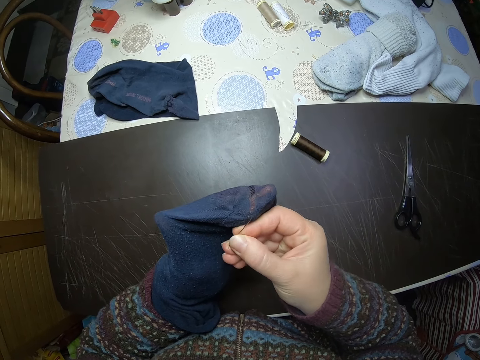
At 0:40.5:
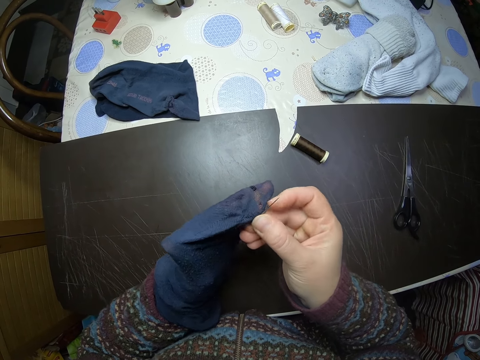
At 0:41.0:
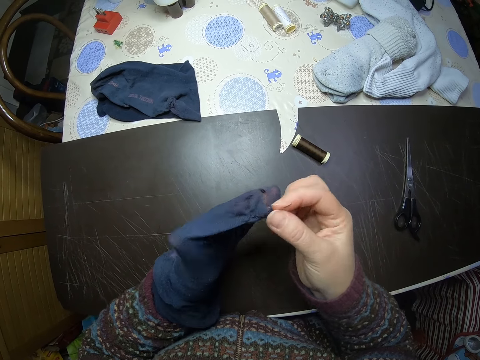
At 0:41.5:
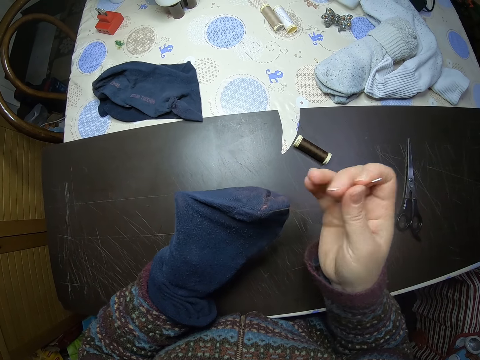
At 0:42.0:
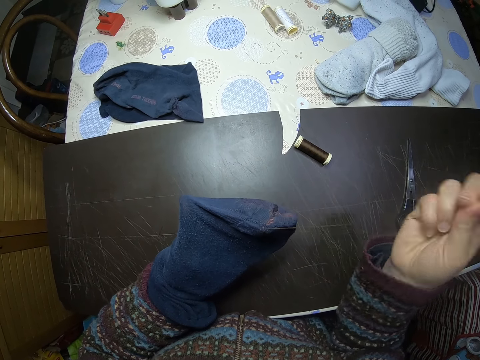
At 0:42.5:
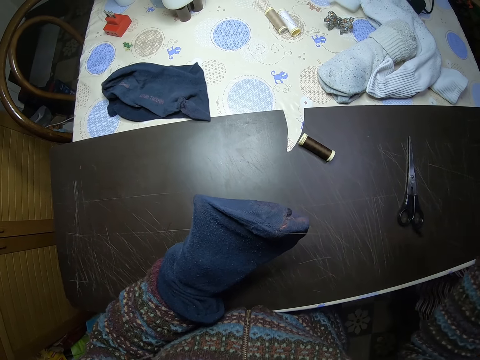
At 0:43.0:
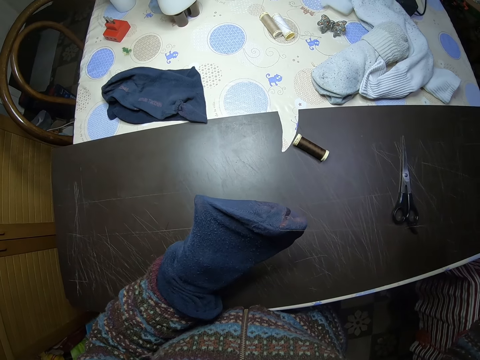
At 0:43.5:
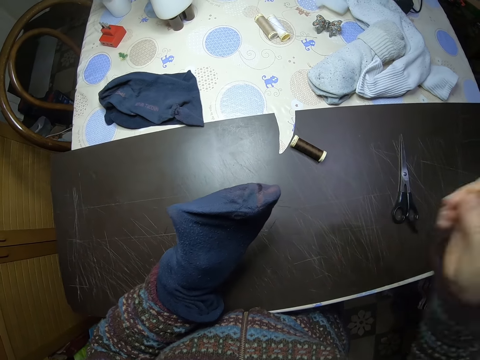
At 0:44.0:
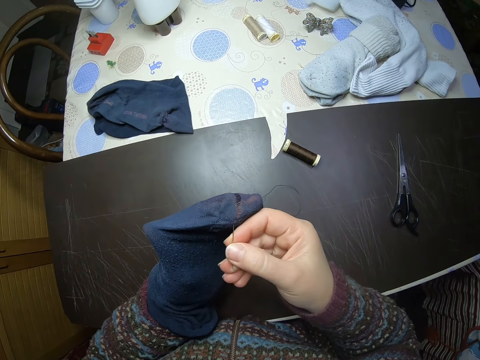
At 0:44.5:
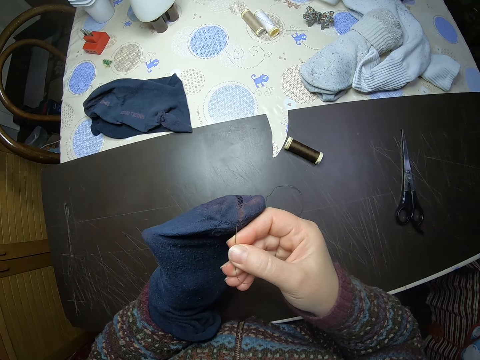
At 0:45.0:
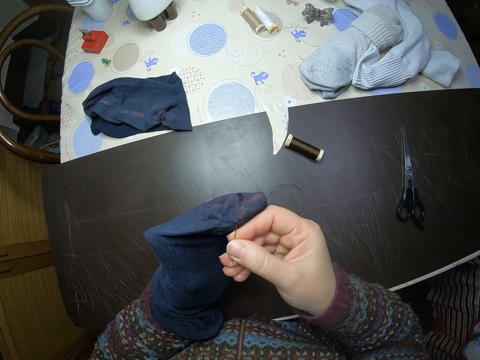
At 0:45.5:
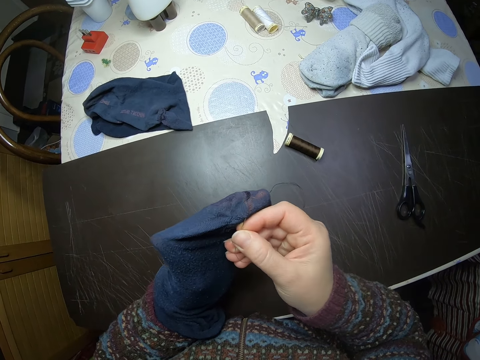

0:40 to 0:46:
The camera wearer sews the sock with the needle and thread.

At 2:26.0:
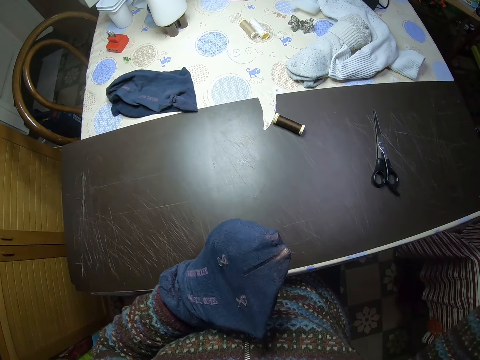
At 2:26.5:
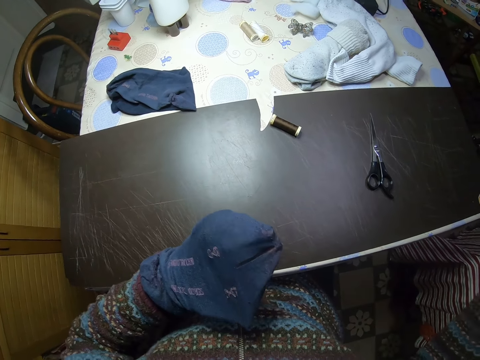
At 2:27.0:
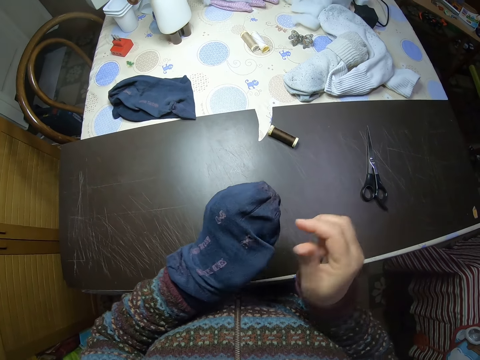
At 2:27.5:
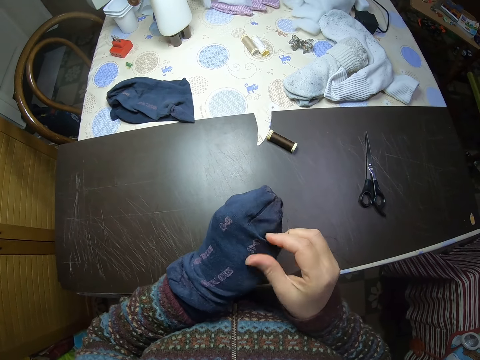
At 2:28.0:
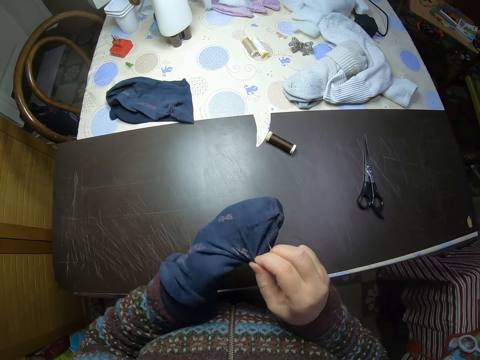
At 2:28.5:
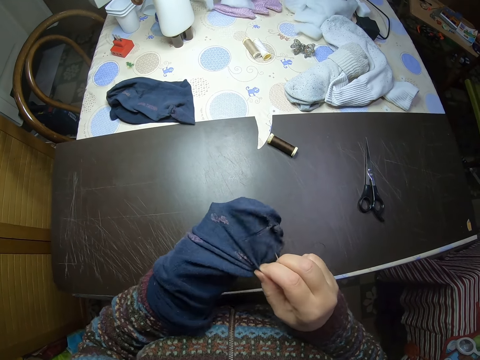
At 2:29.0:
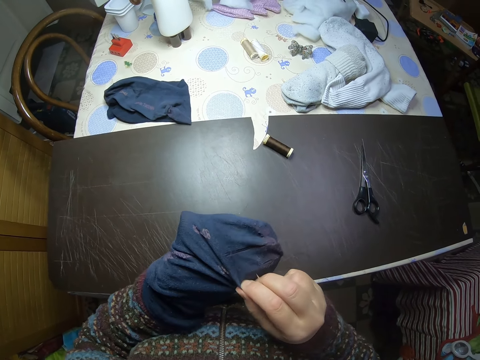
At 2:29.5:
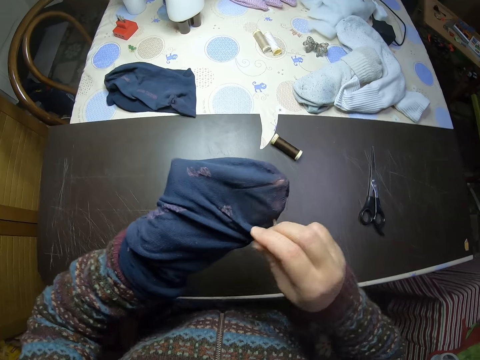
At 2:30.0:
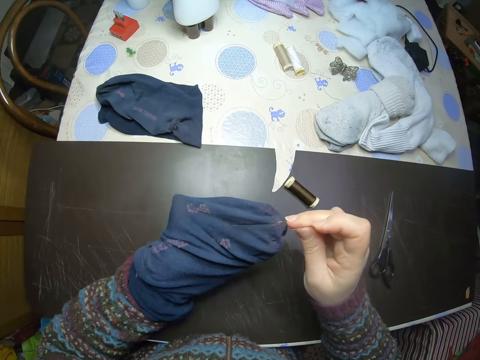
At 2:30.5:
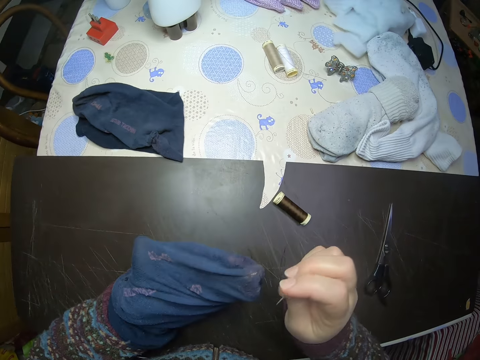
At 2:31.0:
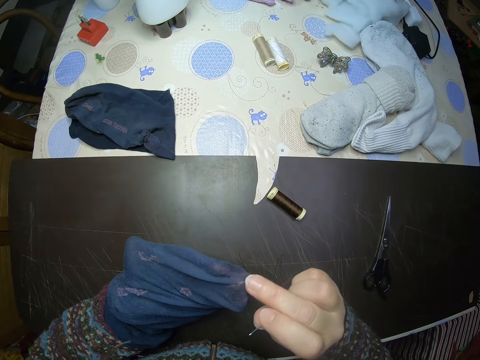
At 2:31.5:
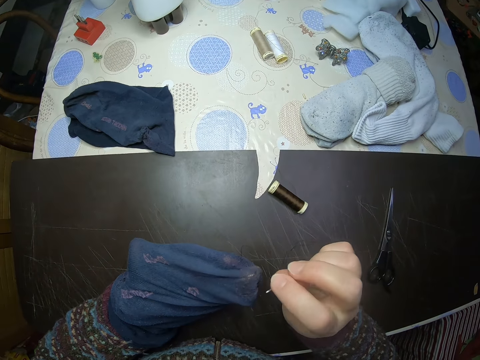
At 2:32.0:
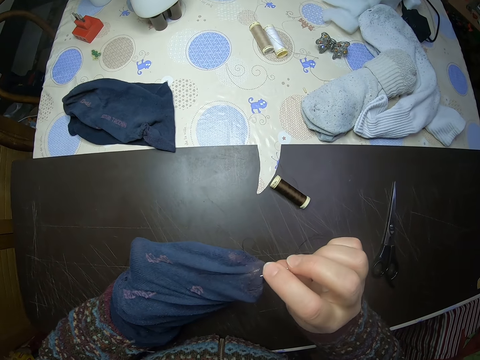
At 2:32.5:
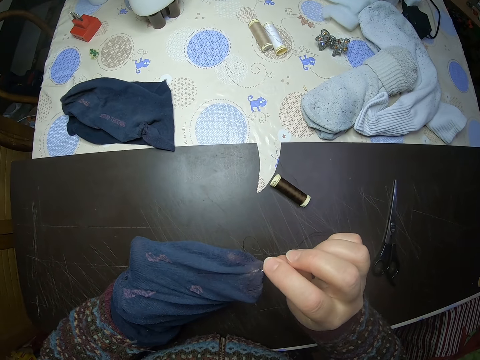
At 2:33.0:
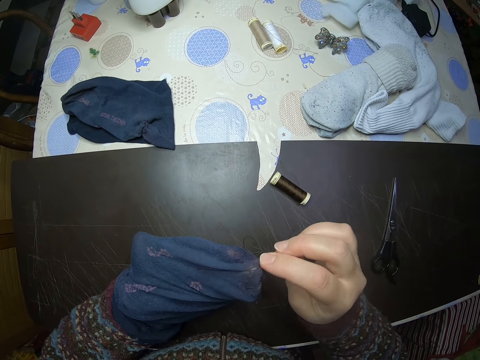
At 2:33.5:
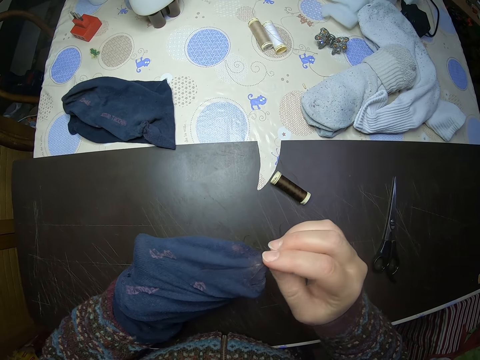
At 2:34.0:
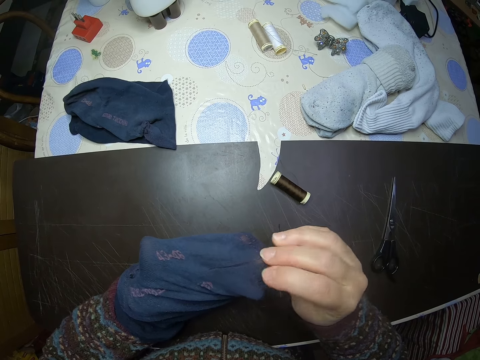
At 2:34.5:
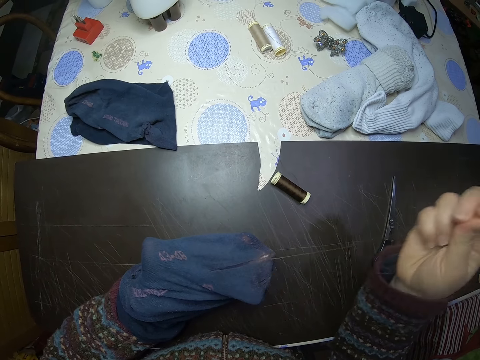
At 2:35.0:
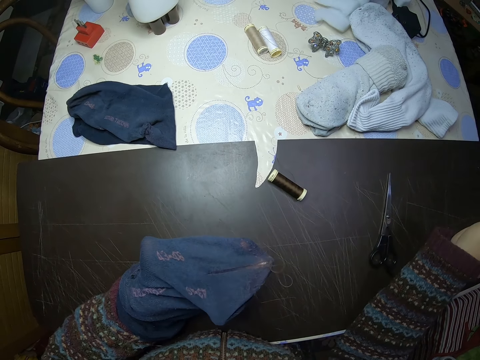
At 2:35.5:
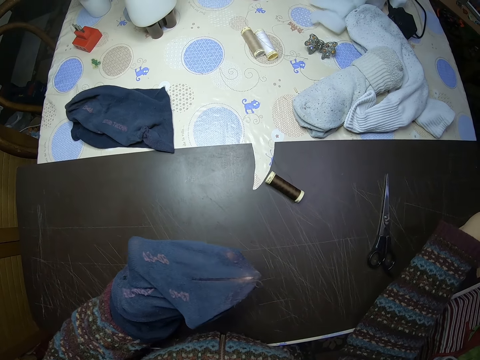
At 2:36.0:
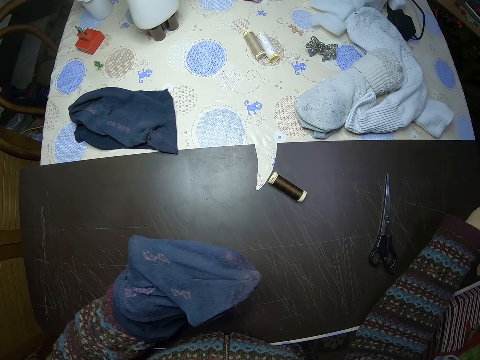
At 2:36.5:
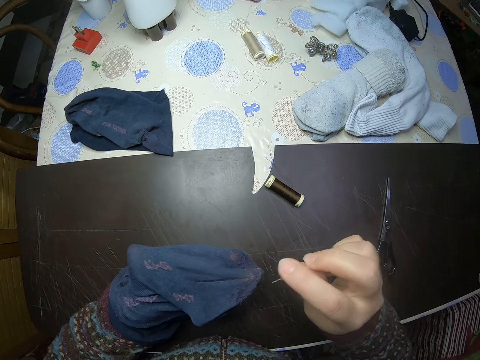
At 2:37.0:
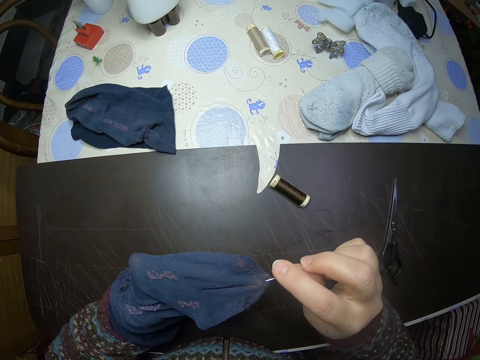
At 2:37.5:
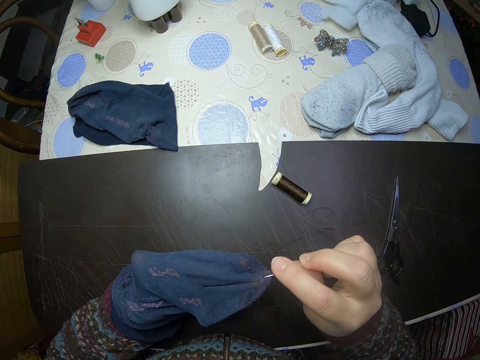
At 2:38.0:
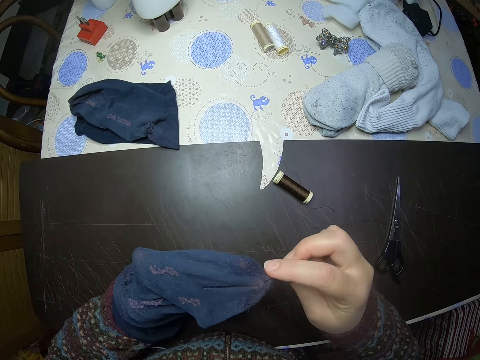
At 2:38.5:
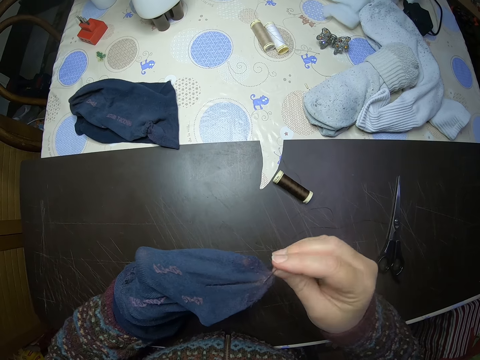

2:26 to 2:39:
The camera wearer adjusts the sock on his left hand. He sews the sock with the needle and thread.

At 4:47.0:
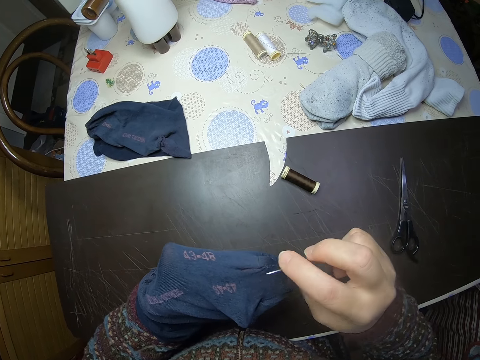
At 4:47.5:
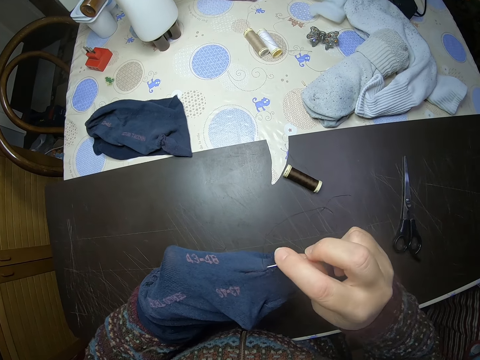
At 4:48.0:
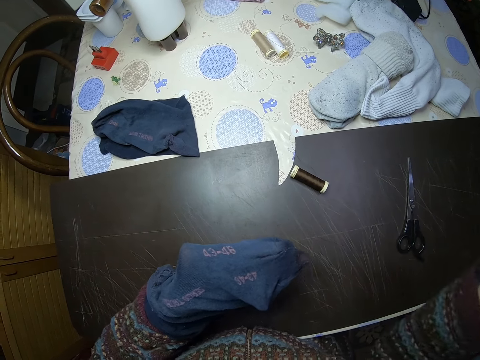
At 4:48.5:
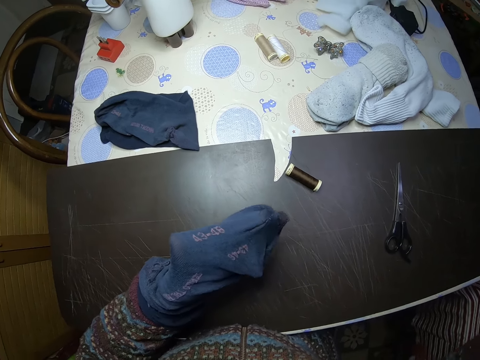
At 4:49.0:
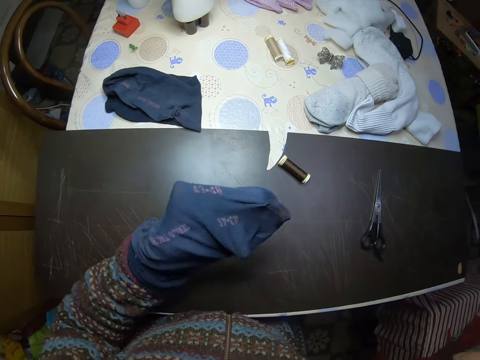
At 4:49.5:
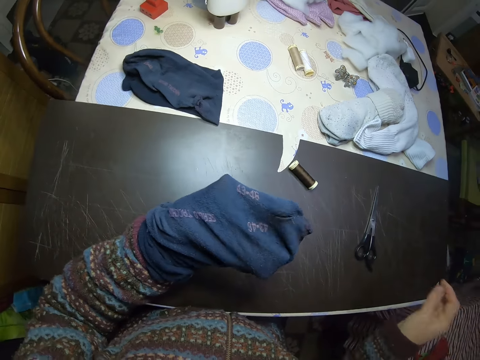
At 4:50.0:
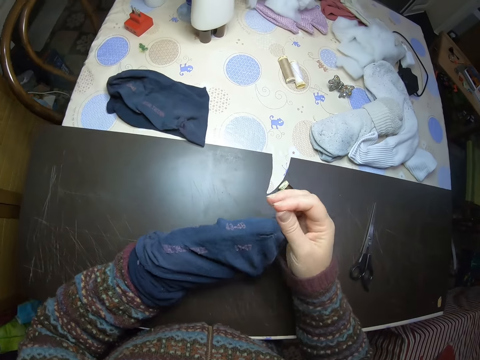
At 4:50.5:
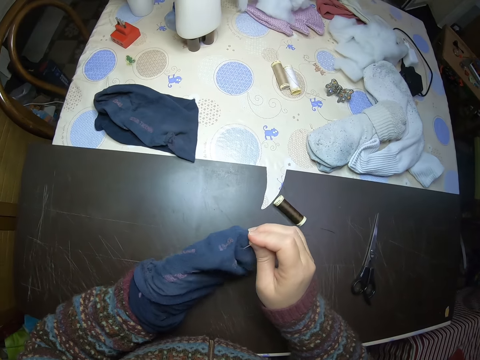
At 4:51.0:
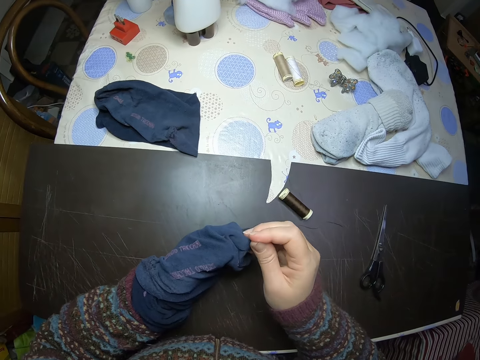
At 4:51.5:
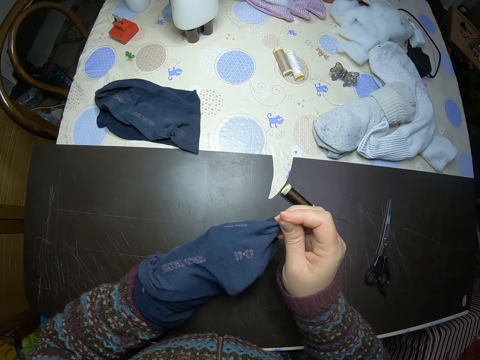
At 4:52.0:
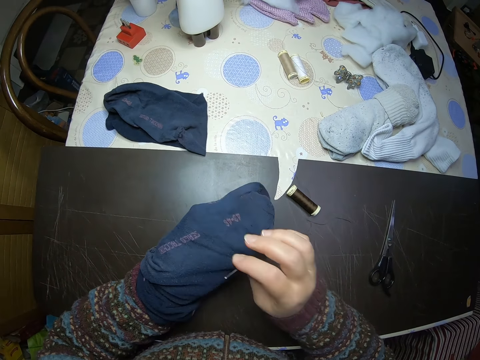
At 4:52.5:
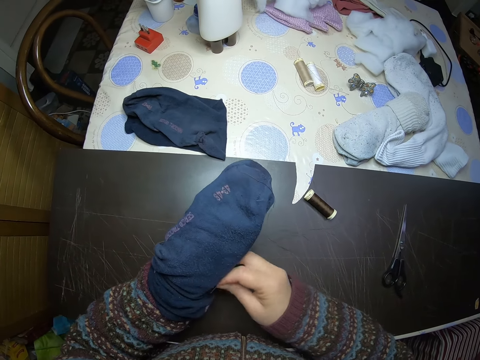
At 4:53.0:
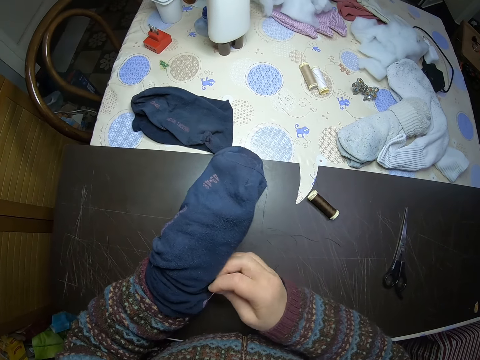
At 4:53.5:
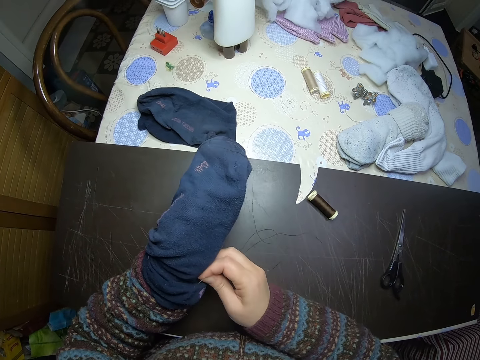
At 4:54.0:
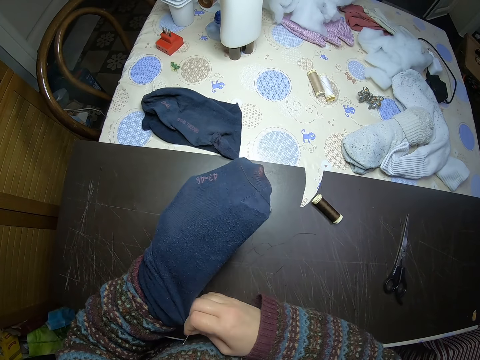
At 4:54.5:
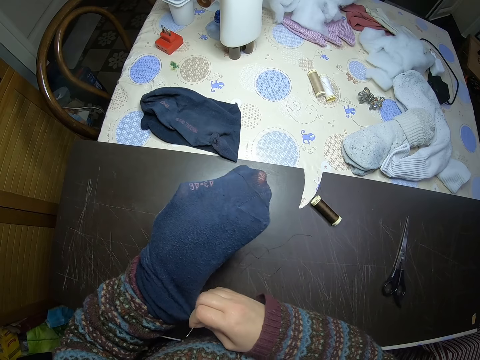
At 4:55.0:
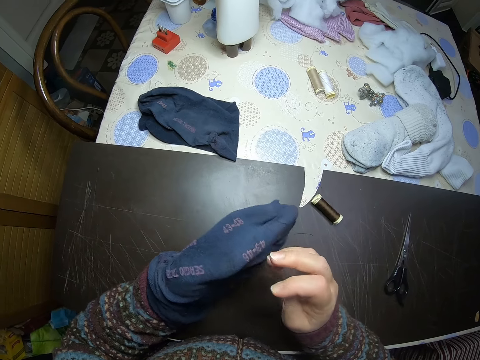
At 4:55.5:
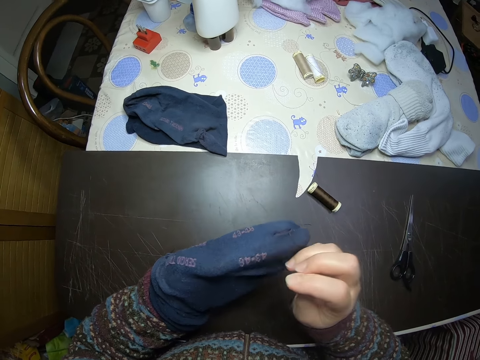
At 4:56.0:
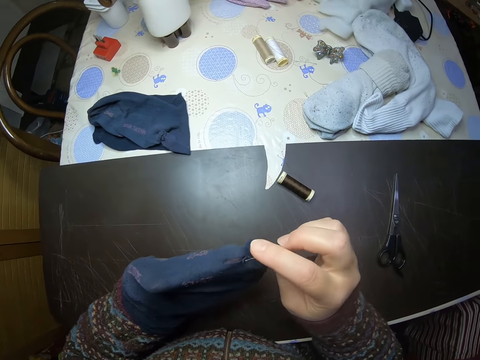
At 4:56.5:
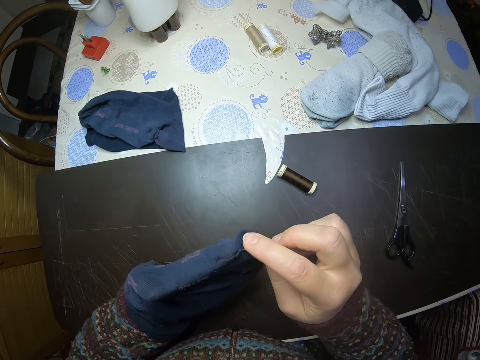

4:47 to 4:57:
The camera wearer pulls the thread. He adjusts the sock on his left hand.
